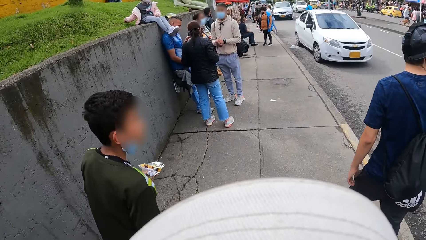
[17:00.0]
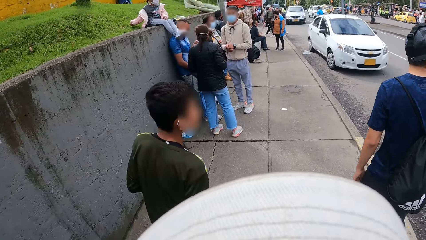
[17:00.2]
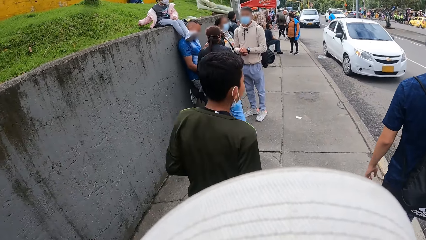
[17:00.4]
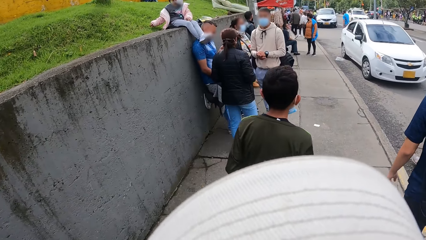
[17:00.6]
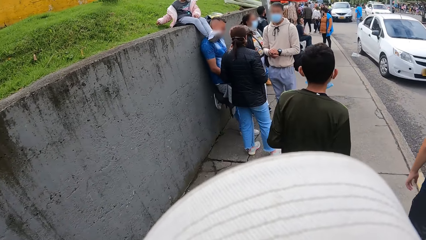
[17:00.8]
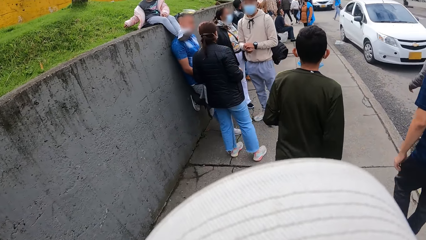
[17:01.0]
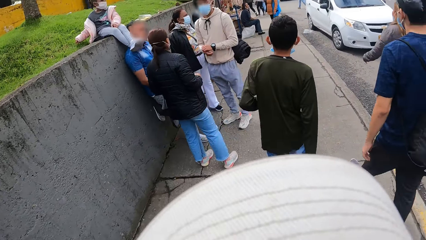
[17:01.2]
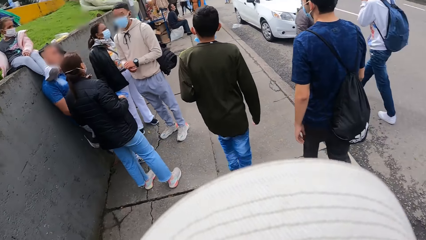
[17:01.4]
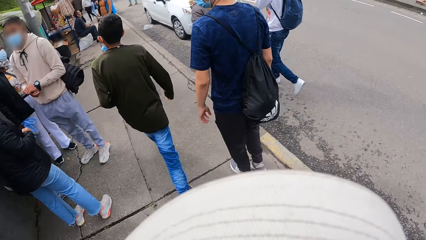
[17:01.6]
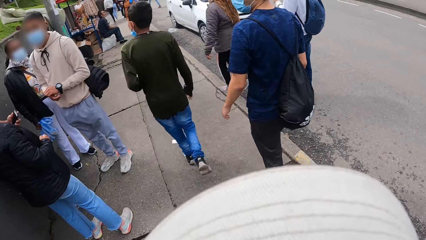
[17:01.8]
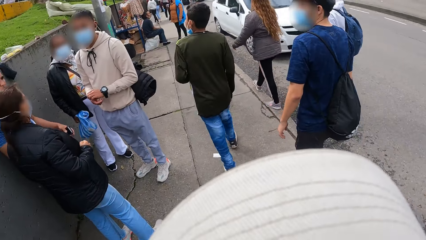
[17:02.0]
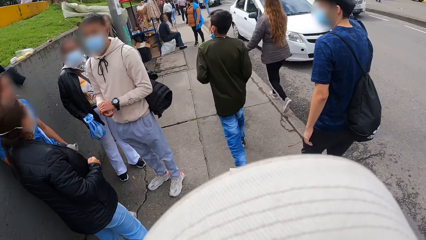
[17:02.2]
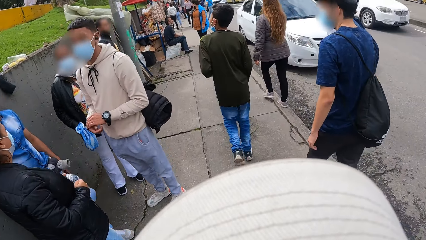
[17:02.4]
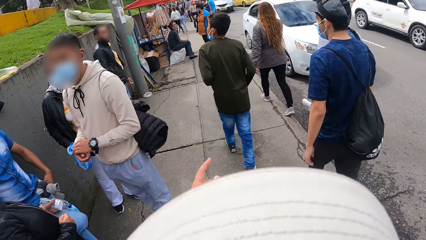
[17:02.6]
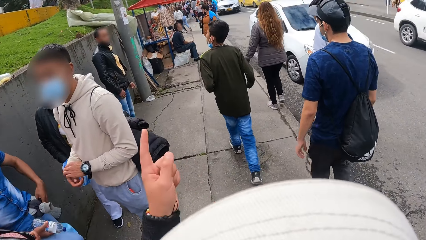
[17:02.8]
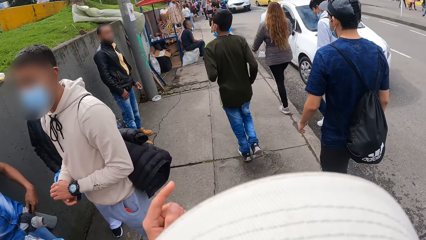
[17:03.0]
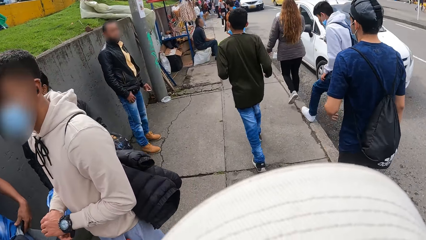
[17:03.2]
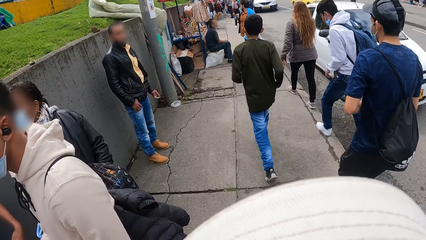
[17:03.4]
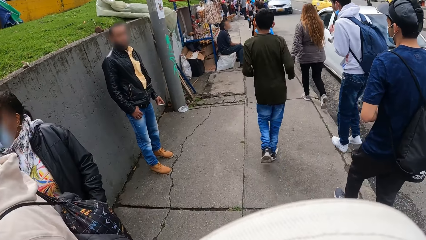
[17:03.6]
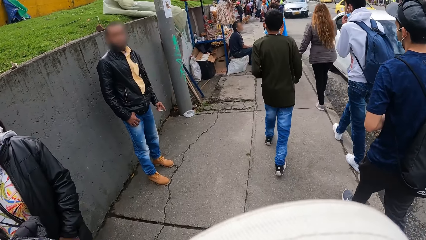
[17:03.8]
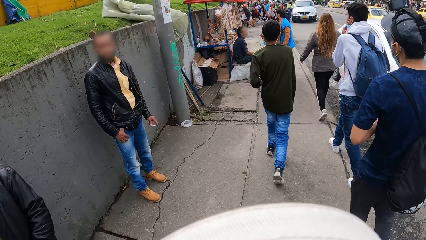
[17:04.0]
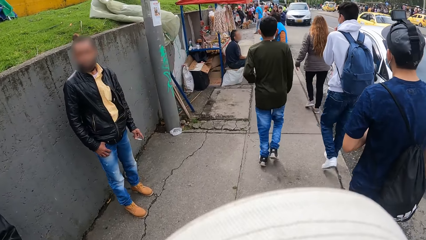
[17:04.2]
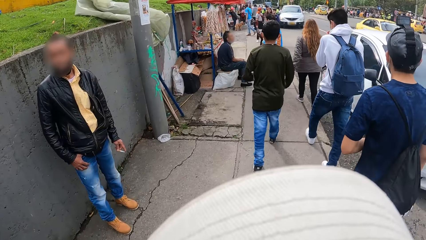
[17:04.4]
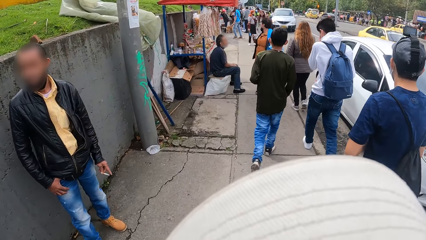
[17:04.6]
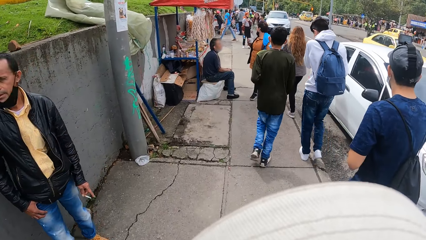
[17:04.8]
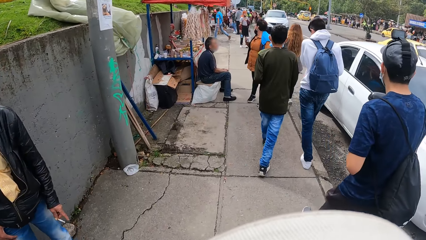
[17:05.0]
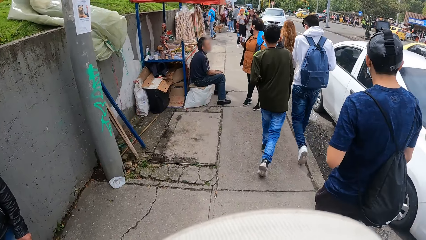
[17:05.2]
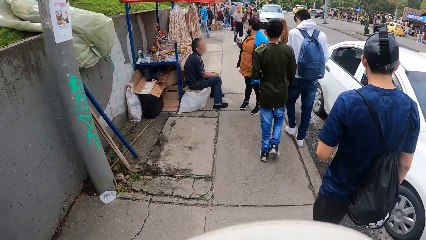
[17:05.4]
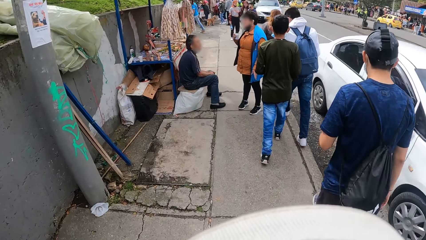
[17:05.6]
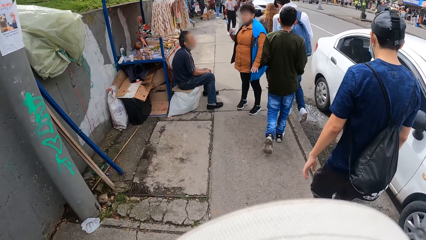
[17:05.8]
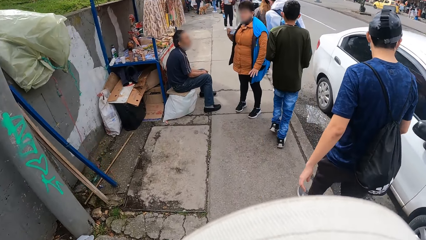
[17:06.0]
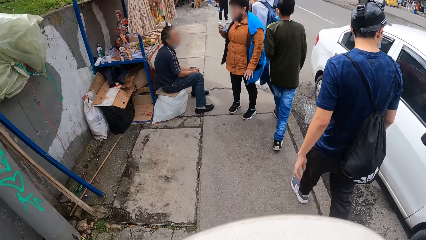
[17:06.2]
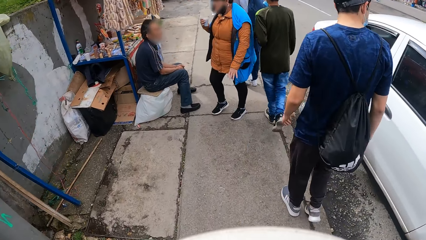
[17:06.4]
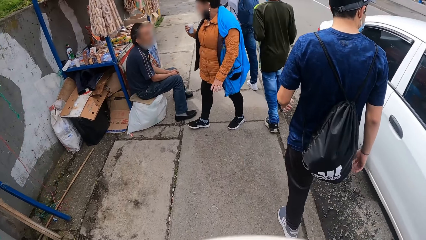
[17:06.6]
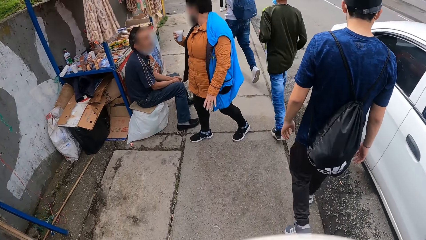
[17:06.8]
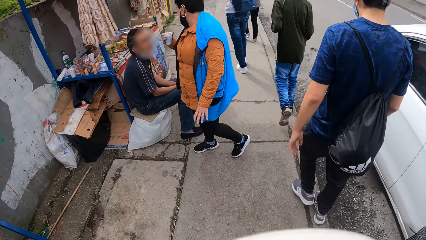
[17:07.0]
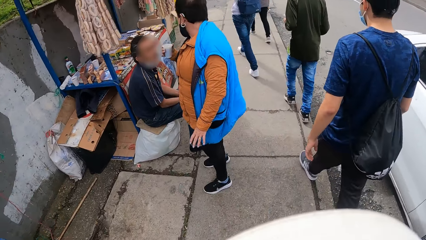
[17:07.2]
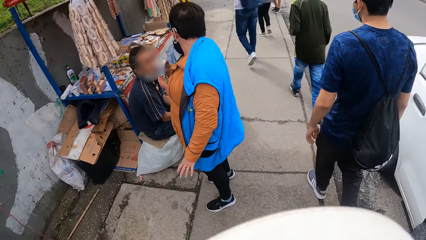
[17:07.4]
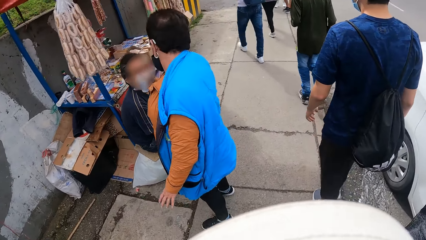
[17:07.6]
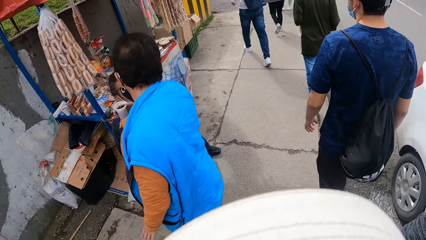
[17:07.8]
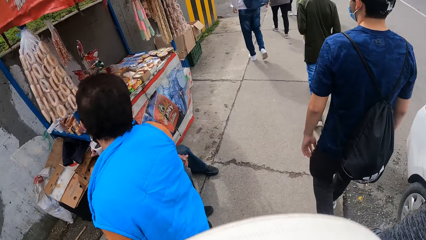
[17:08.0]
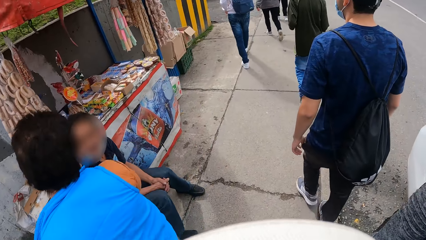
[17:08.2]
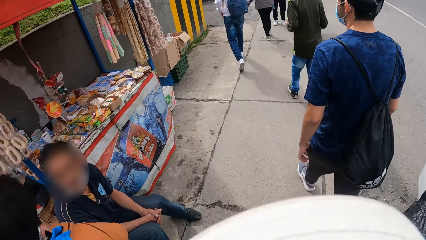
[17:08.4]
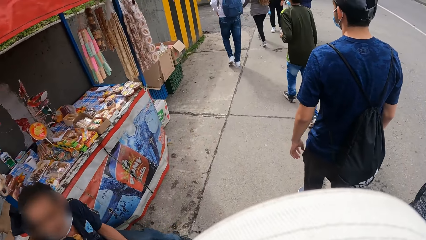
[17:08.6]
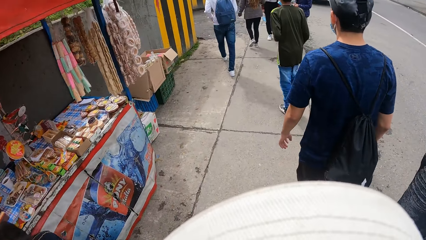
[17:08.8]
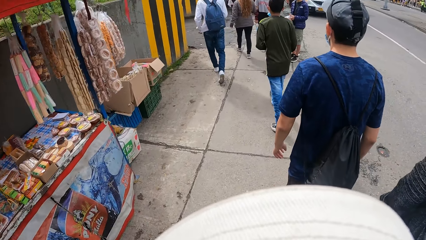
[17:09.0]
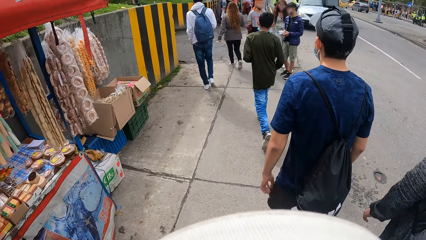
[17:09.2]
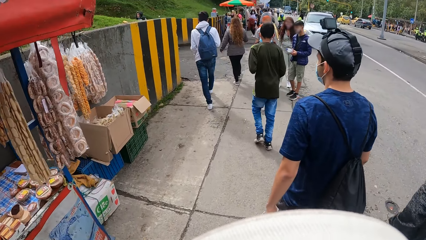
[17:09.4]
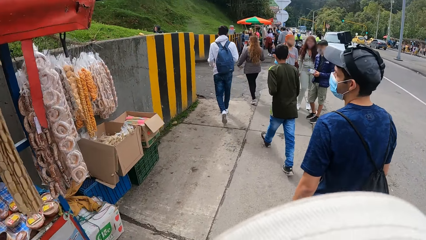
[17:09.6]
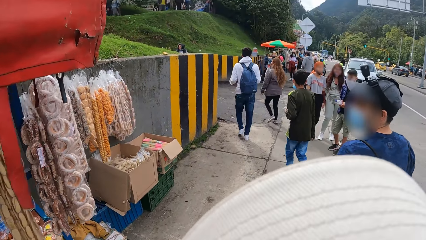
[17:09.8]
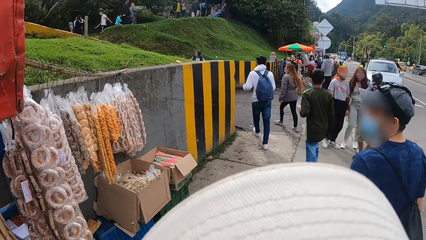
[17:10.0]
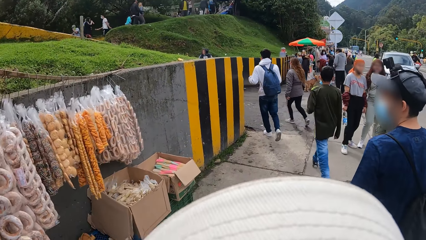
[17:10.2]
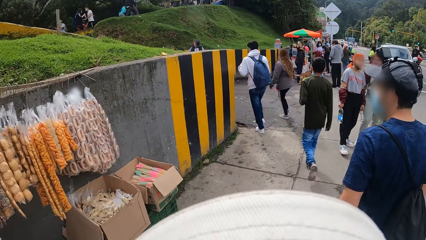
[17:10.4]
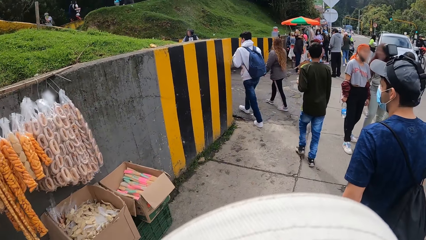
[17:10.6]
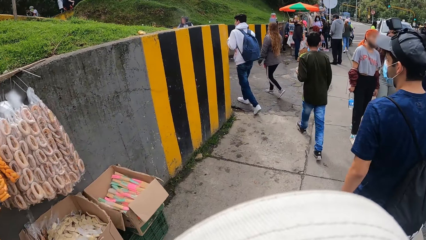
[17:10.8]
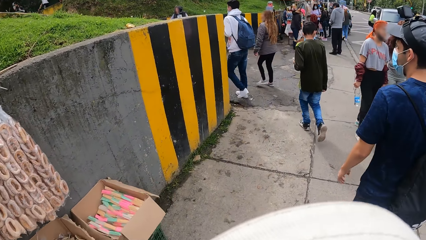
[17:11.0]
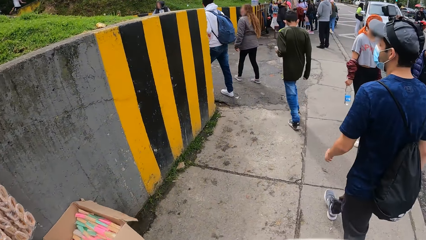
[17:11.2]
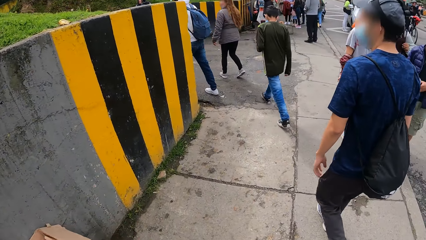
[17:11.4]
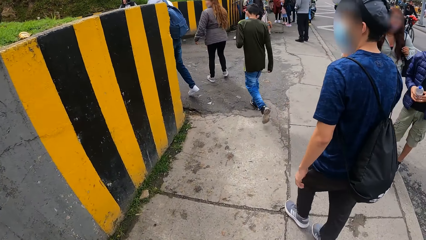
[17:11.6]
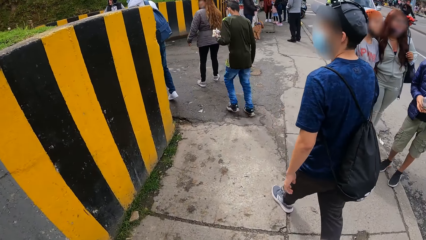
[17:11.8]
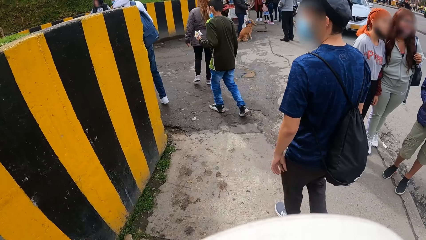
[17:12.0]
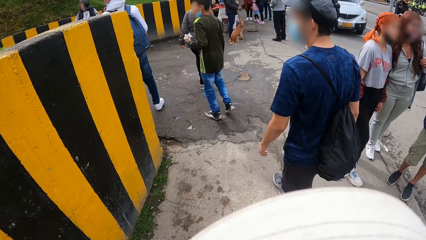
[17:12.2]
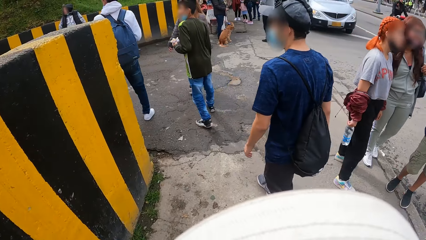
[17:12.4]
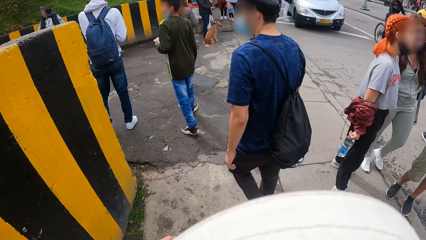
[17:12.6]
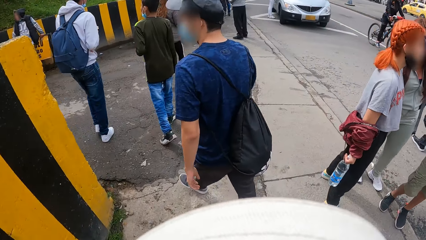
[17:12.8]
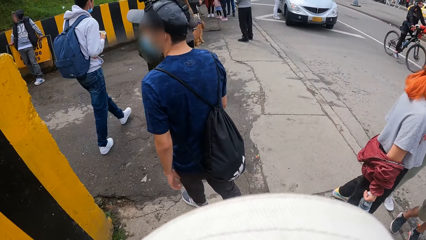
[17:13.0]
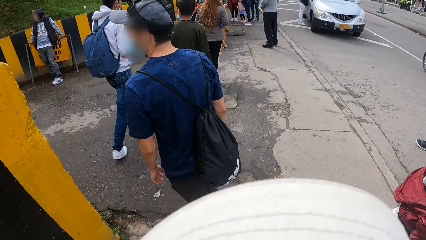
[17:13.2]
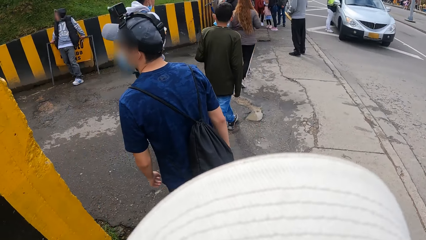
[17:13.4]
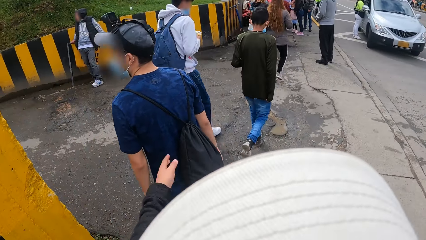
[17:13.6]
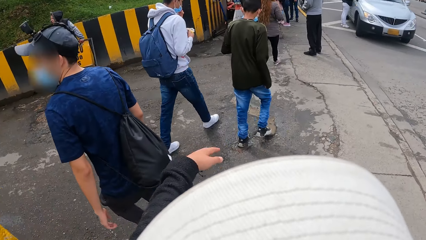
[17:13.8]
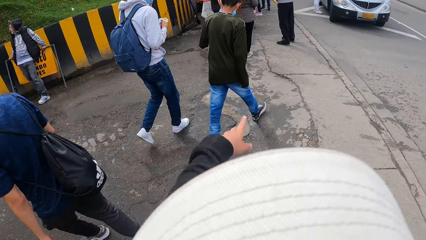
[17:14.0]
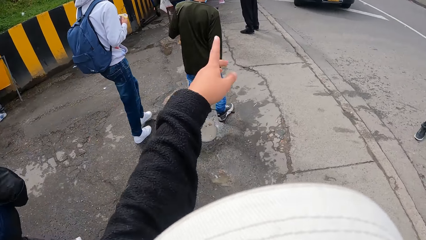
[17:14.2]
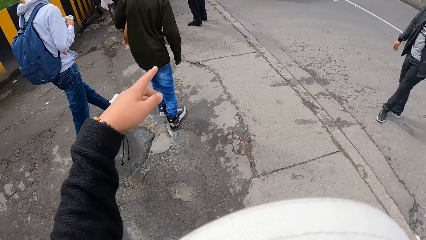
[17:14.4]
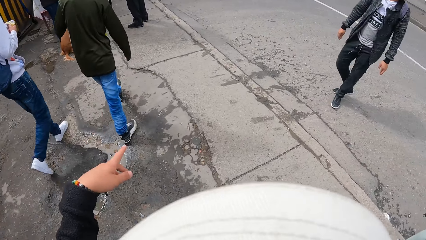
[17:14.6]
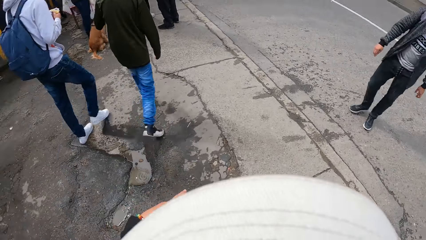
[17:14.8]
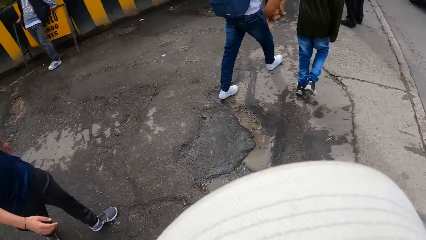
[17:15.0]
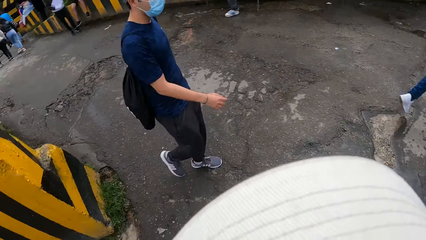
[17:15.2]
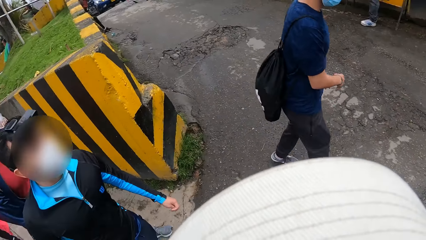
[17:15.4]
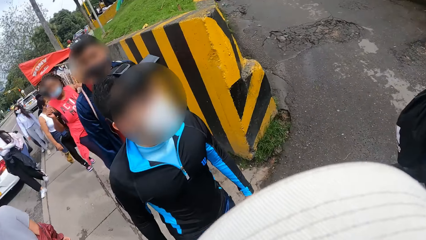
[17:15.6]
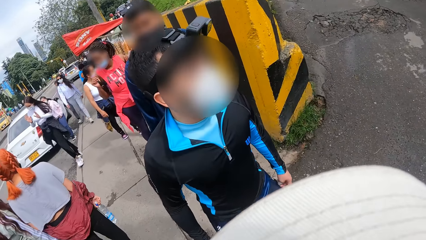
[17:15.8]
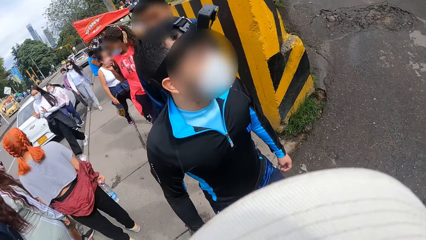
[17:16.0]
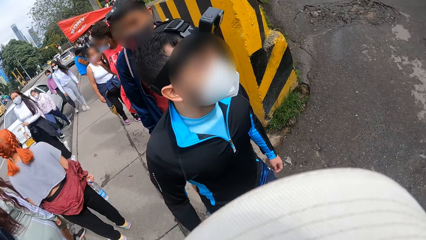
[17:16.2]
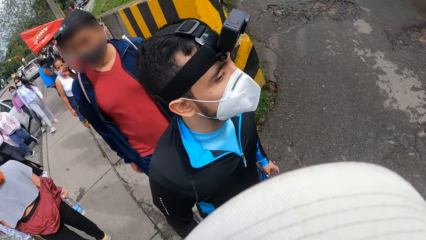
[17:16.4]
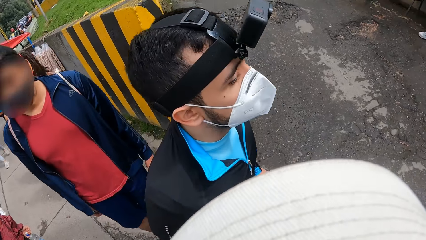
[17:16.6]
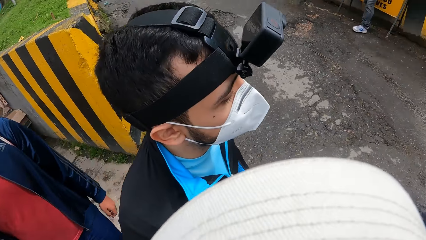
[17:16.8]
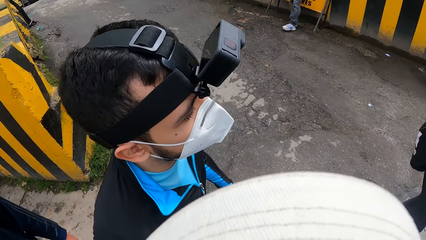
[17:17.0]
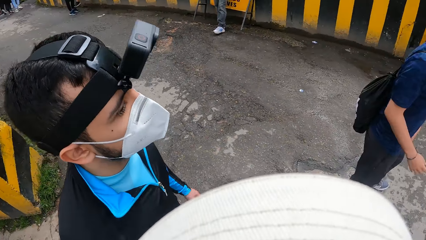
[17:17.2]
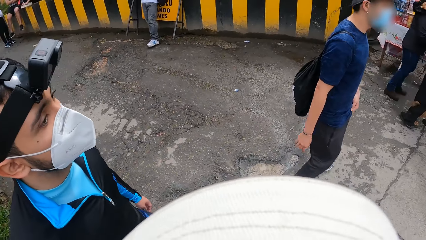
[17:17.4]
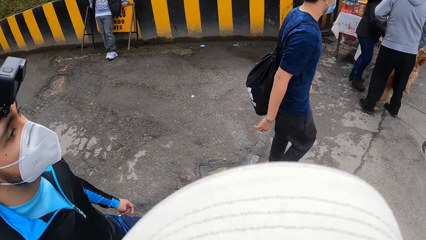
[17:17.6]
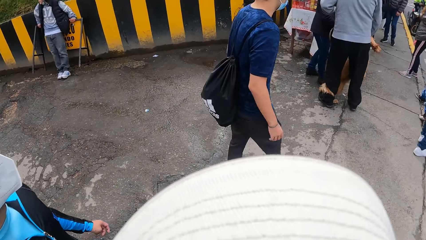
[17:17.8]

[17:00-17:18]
The camera wearer points his left index finger forward. The man touches his right hand with his left hand. The camera wearer moves the hand down. He stretches his left hand forward. He points the hand forward, moves the hand down and looks around.
